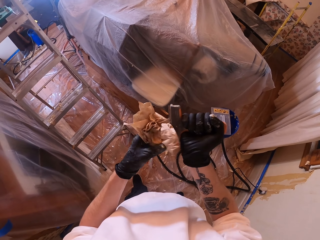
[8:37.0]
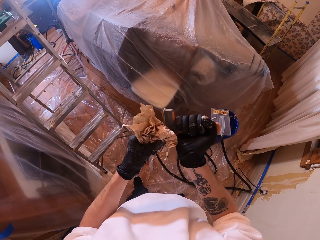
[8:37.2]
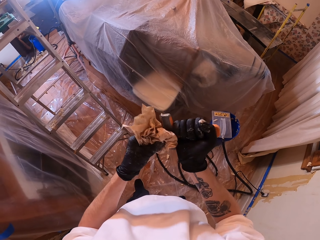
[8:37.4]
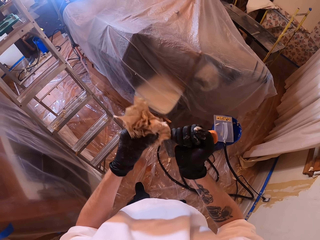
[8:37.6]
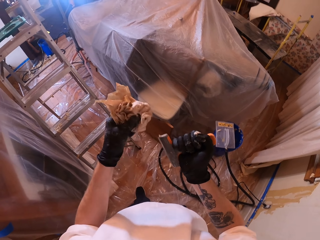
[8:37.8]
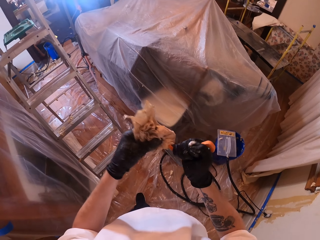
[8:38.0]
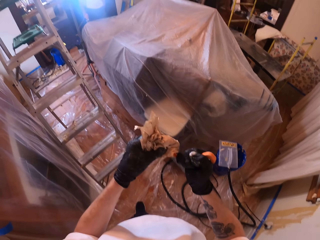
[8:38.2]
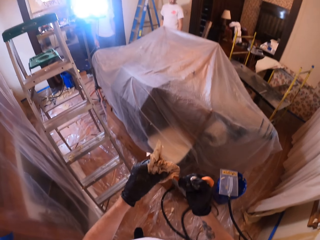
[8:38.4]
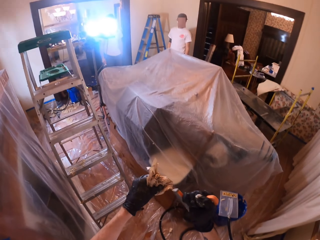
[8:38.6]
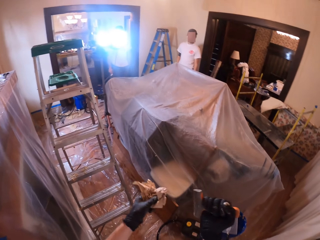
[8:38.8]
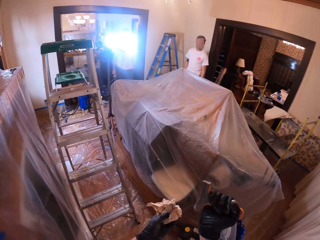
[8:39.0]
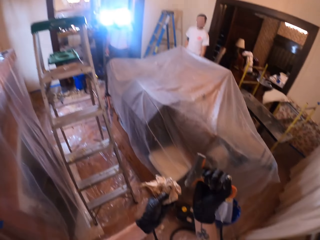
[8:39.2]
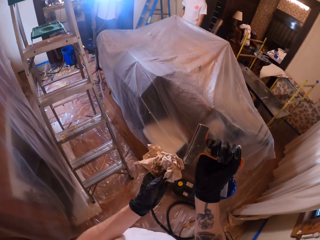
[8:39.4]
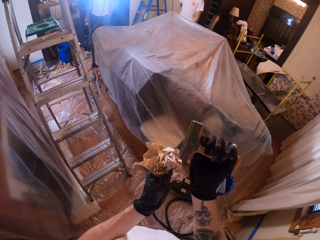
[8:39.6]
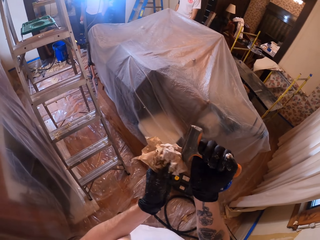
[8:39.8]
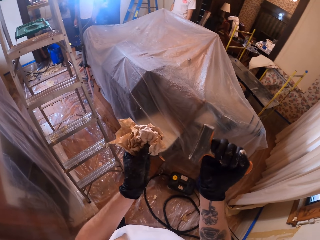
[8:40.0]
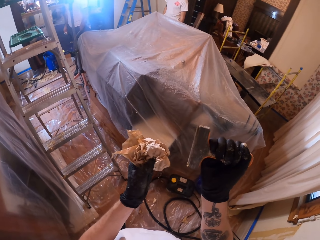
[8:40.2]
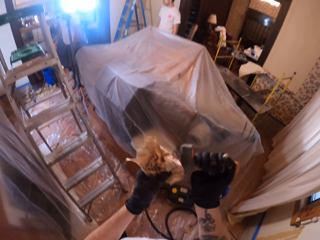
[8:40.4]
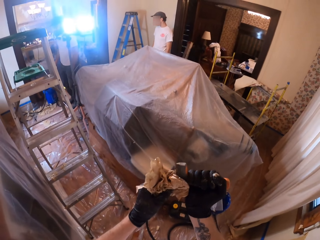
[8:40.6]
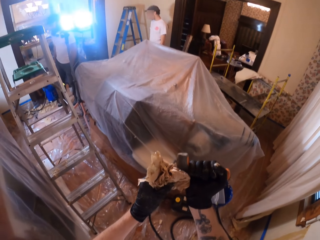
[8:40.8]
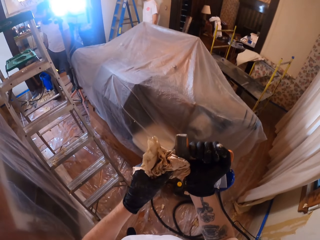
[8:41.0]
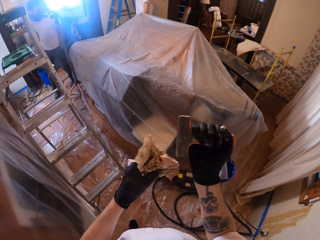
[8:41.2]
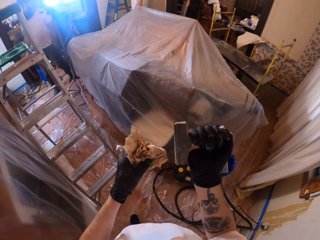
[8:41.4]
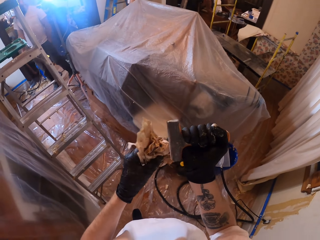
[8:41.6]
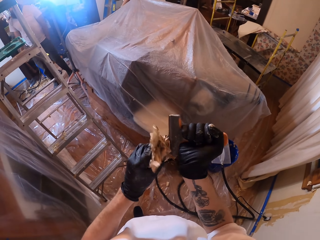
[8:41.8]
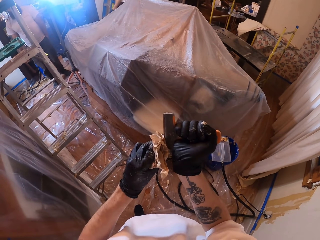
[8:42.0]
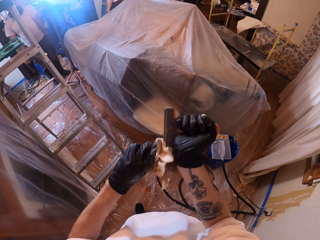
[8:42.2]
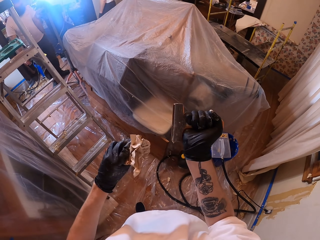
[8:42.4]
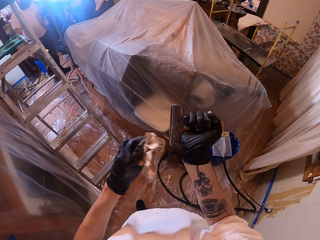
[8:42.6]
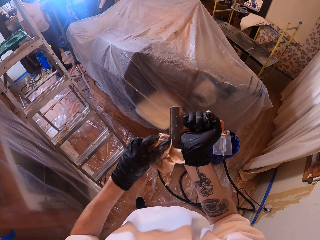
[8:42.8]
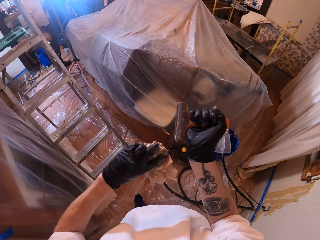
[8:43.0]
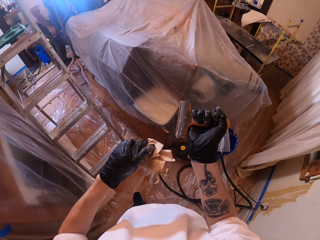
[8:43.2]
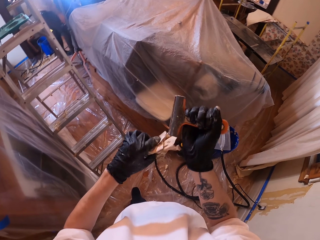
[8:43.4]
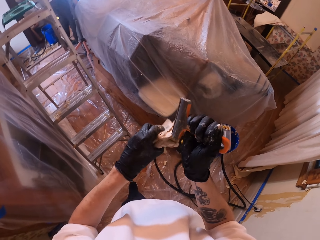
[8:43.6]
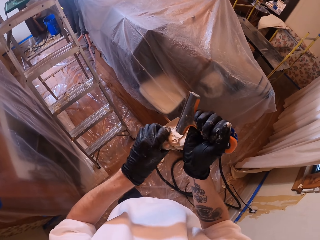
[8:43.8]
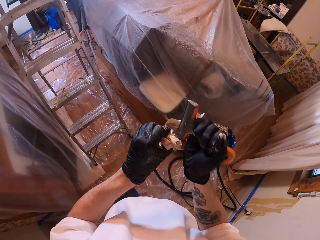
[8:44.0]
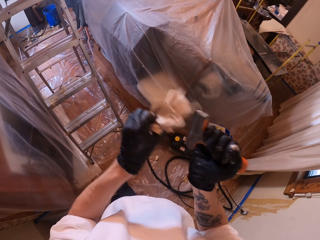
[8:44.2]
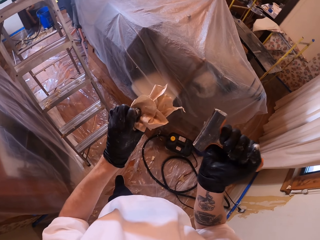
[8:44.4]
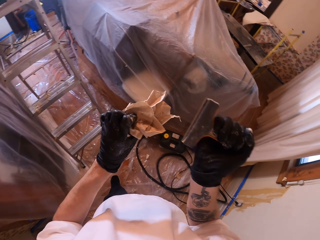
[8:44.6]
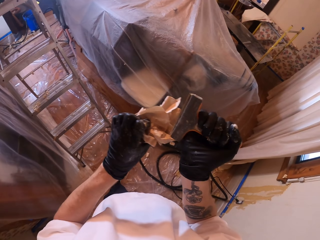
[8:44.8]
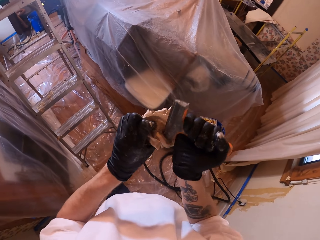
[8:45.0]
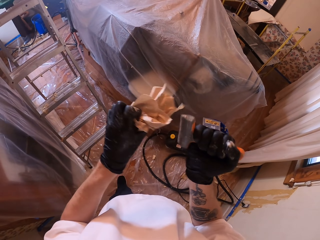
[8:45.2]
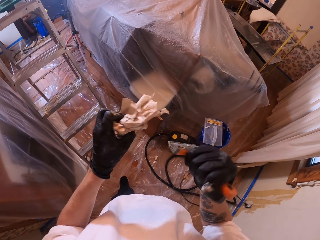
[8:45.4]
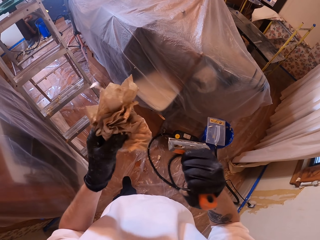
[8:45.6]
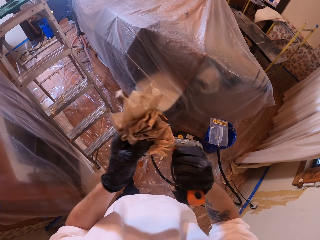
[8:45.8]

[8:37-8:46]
The camera wearer looks around. They wipe the scraper with the paper. A man walks around. Another man walks around. The camera wearer wipes the scraper with the paper.

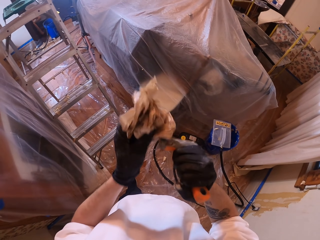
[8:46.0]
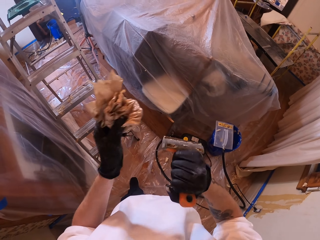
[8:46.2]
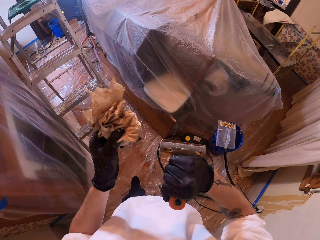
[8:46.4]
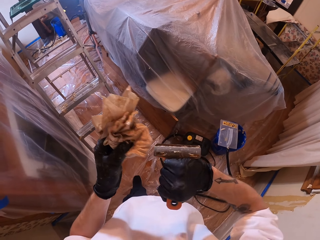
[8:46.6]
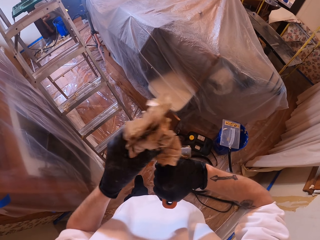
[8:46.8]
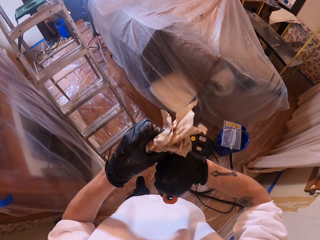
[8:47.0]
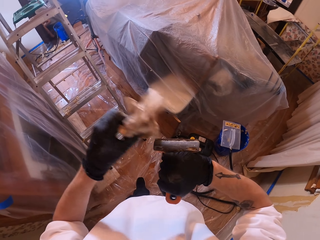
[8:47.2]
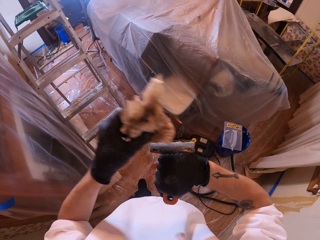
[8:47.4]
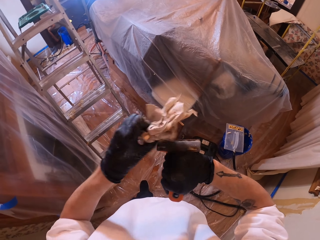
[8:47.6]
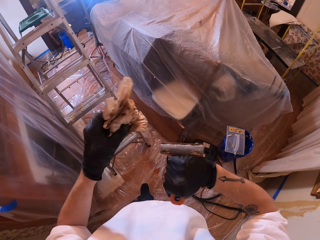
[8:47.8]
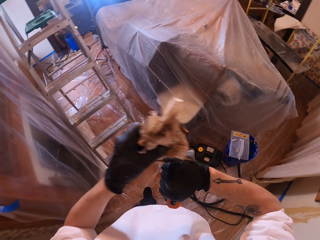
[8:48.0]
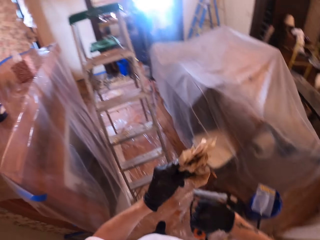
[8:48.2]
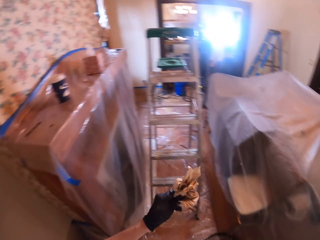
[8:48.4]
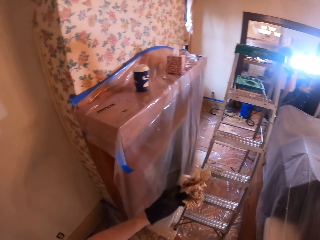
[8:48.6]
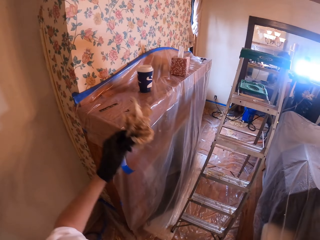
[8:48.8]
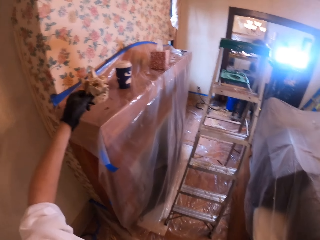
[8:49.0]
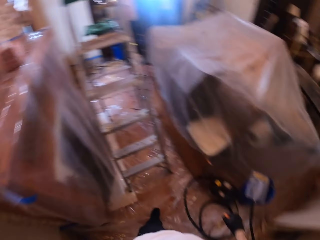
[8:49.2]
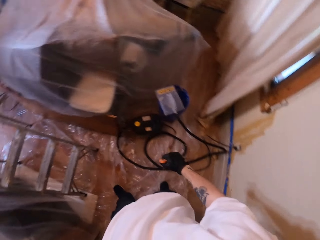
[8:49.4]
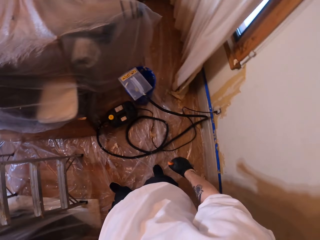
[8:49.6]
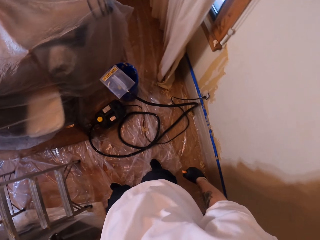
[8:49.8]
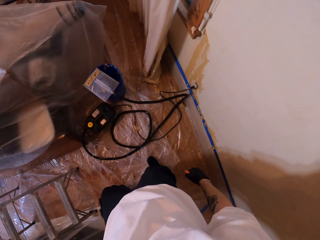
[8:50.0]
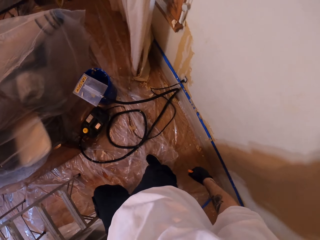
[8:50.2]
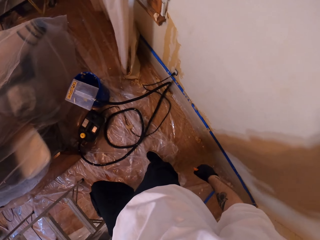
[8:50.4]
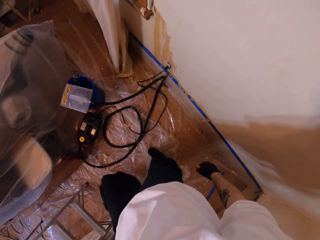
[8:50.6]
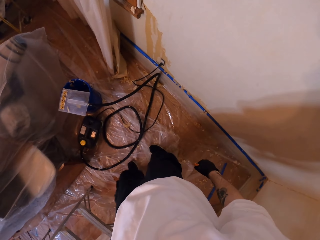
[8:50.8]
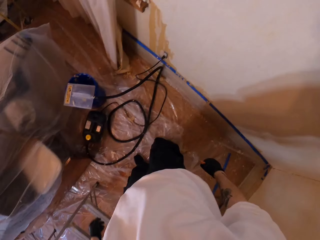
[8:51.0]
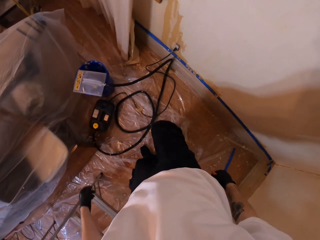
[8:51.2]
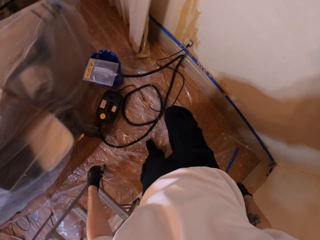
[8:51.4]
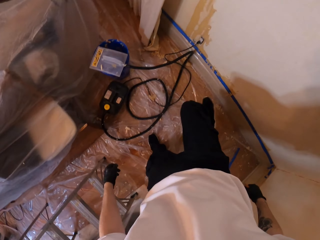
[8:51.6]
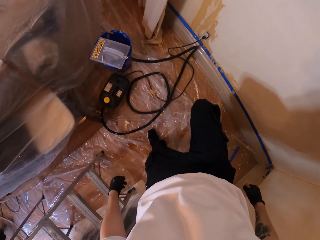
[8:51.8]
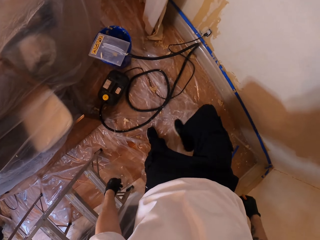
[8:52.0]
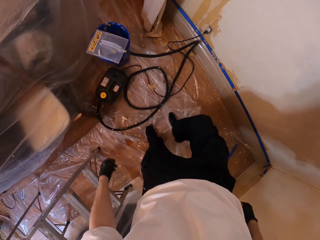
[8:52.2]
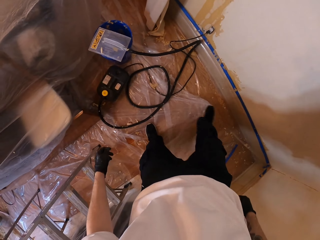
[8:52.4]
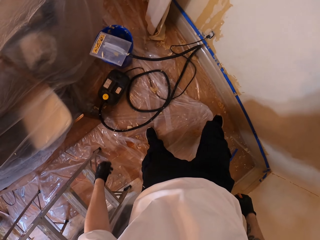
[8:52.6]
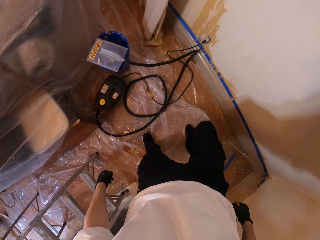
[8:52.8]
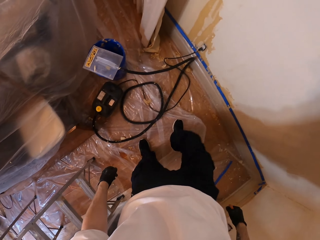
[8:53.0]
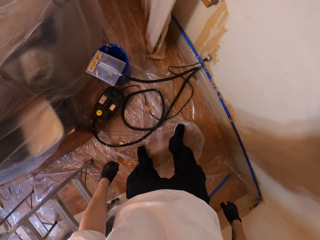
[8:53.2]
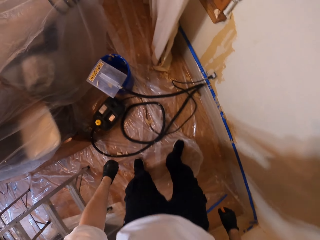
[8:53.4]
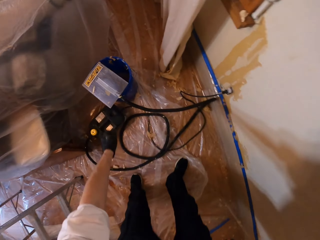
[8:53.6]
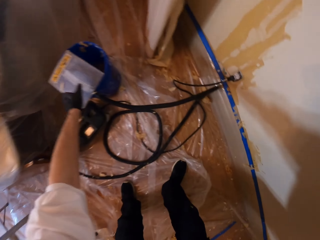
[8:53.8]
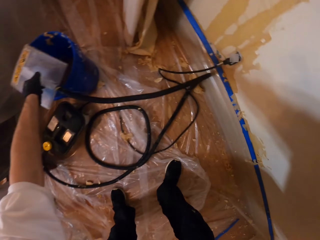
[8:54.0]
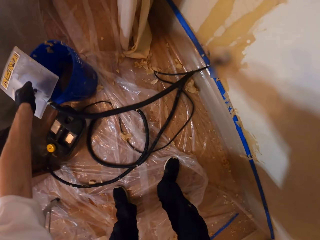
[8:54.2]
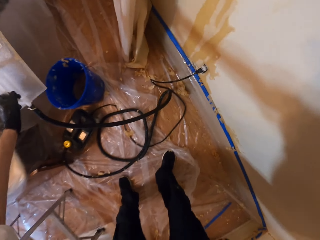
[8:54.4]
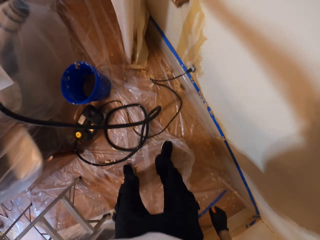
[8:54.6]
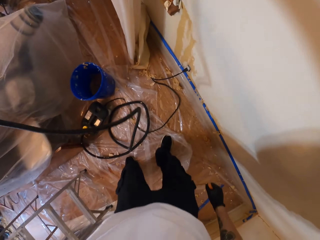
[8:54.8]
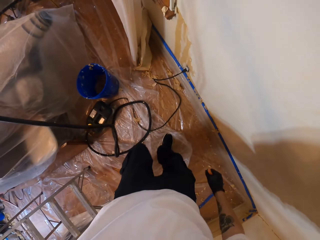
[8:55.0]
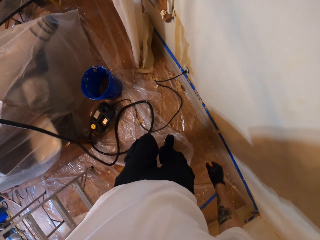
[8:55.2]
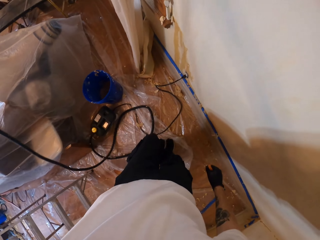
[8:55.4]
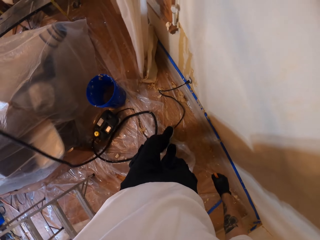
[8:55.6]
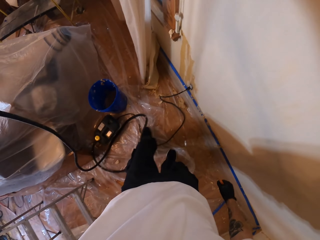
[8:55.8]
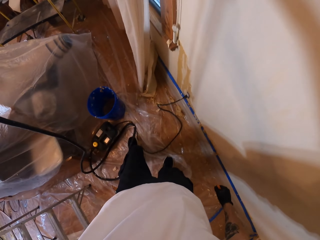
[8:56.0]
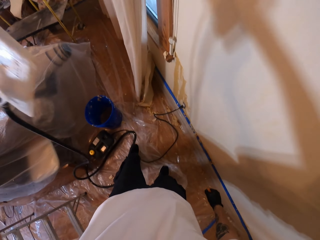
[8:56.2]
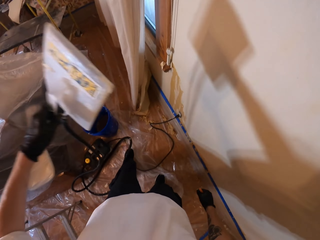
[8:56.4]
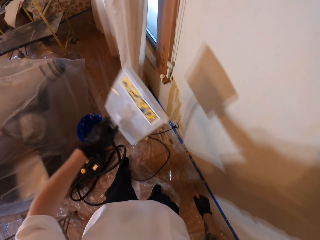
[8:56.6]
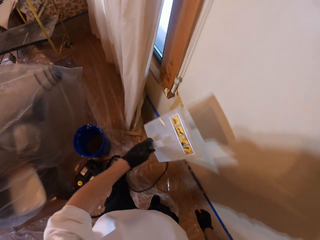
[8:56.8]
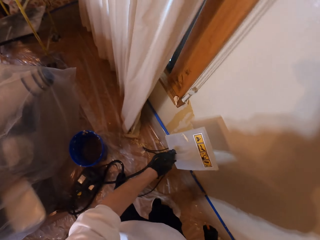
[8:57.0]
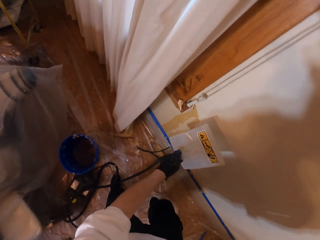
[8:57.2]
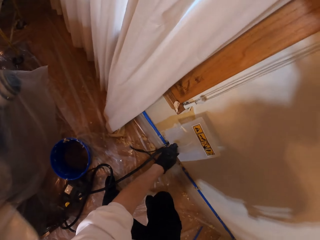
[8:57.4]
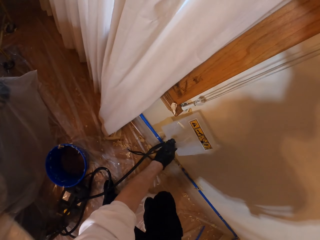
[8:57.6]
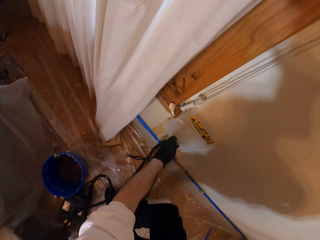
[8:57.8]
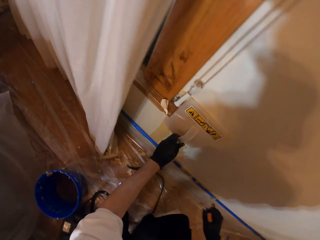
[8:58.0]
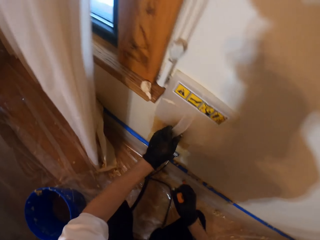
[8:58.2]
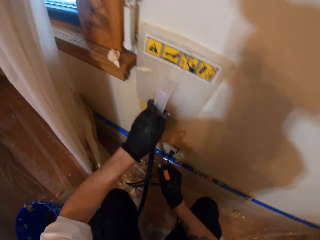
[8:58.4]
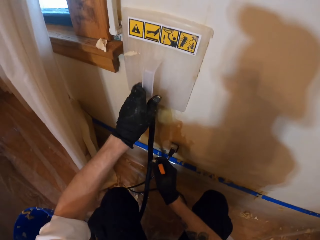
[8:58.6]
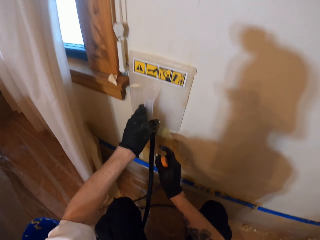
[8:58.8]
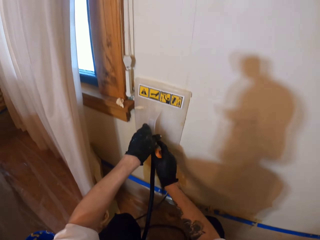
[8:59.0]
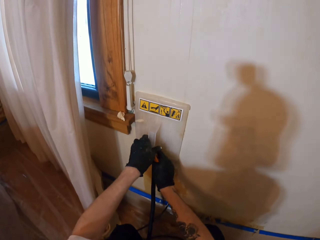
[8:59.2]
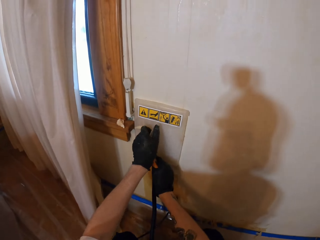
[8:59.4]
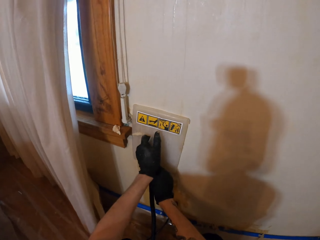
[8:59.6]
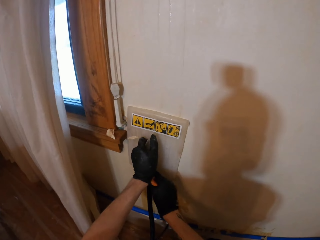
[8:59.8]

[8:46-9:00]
The camera wearer looks around. He places the paper on the cabinet. He looks around. He looks down. He makes a step. He stretches the polythene paper on the floor with his right leg. He picks up the plastic float. He pulls the plastic float. He makes a step. He moves the cable with his left leg. He pulls the plastic float. He places the plastic float on the wall. He bends down. He presses the plastic float.
